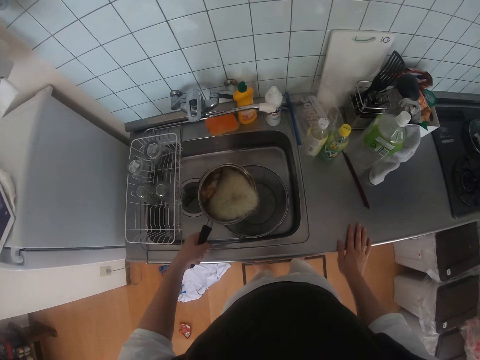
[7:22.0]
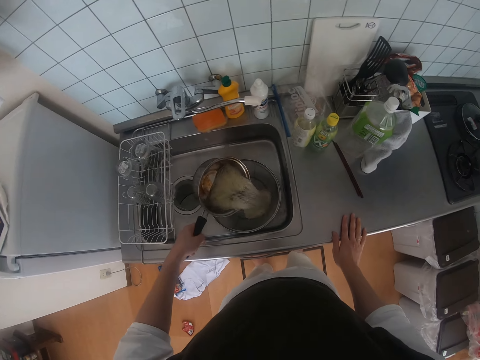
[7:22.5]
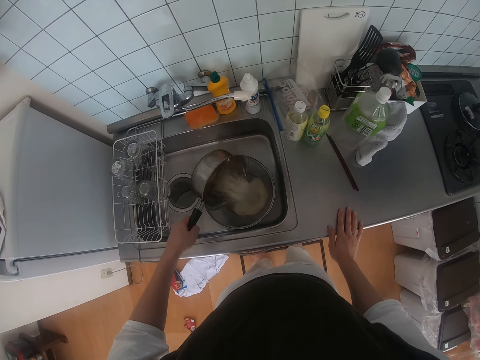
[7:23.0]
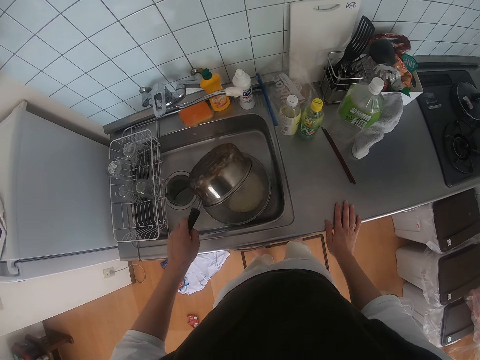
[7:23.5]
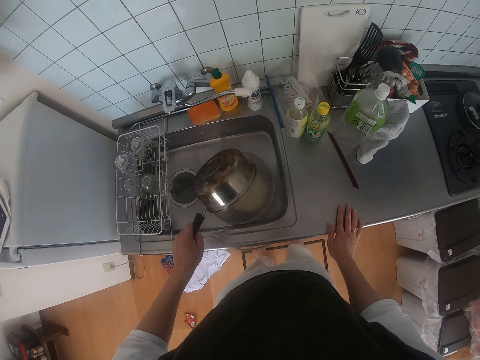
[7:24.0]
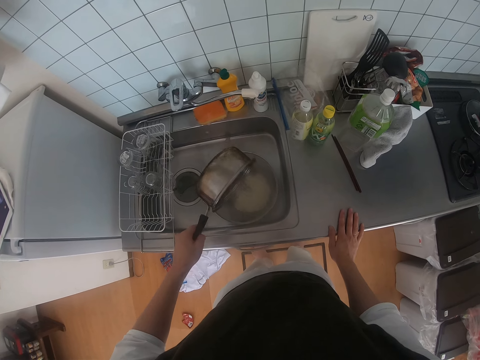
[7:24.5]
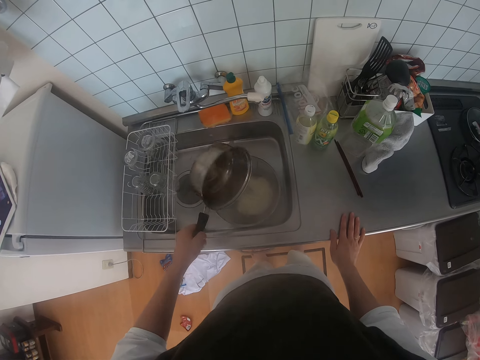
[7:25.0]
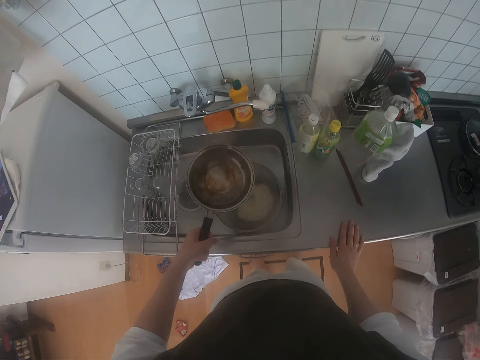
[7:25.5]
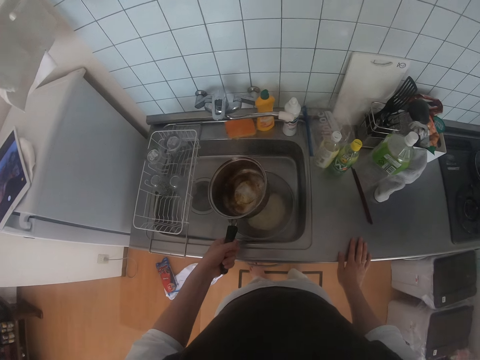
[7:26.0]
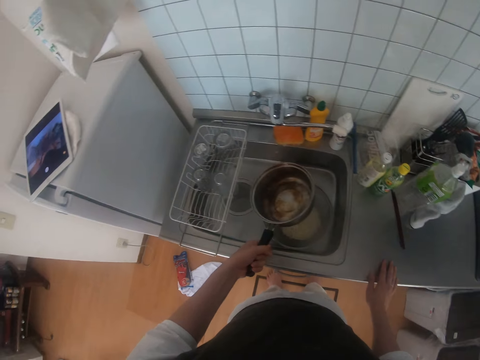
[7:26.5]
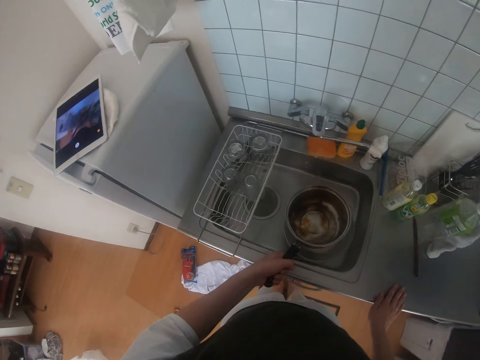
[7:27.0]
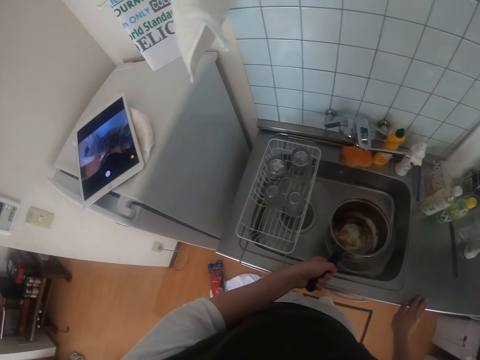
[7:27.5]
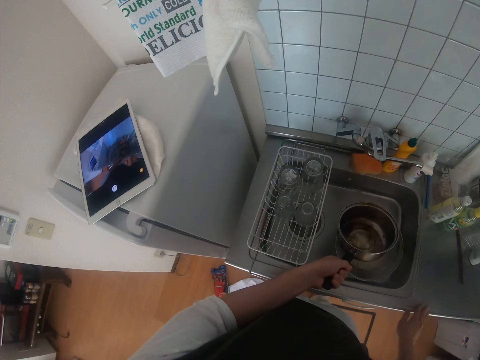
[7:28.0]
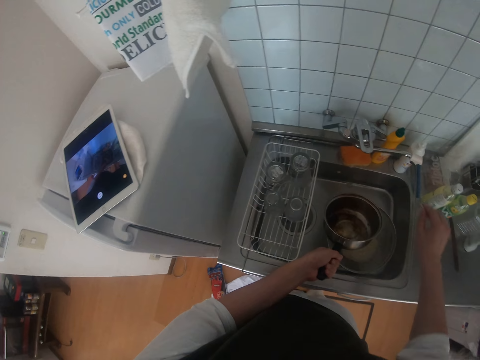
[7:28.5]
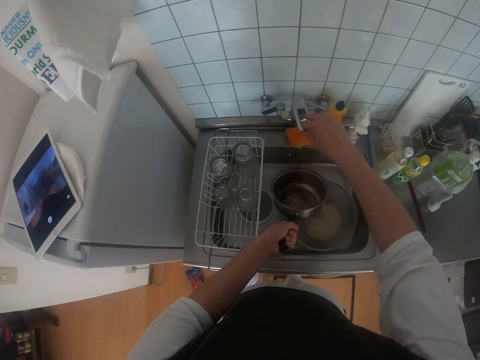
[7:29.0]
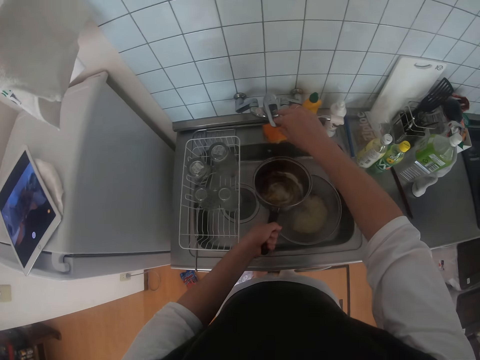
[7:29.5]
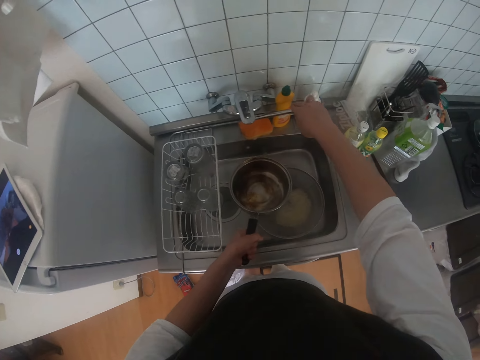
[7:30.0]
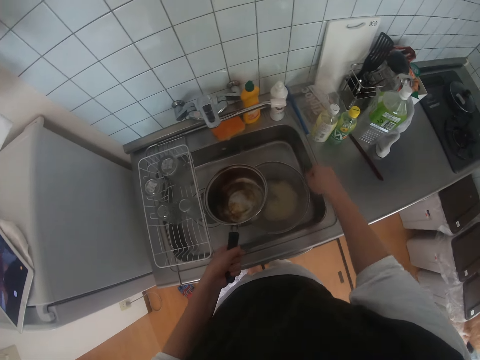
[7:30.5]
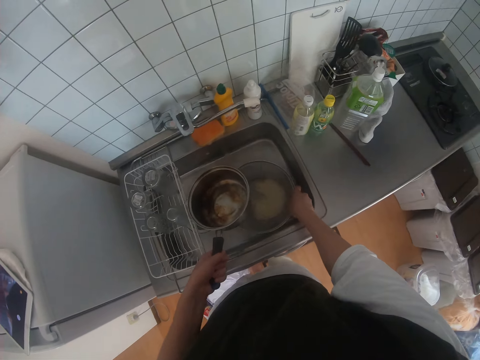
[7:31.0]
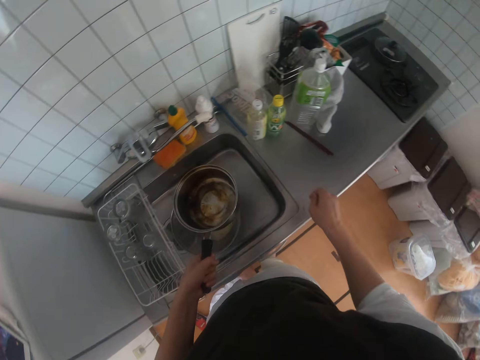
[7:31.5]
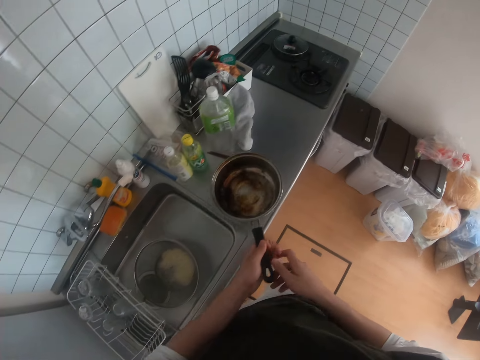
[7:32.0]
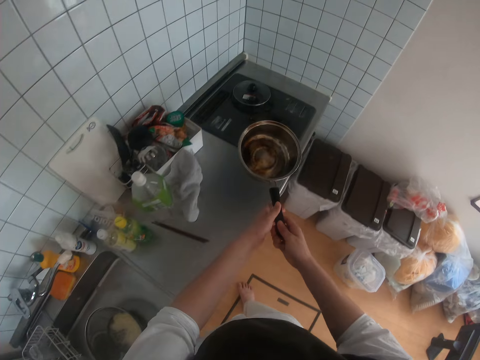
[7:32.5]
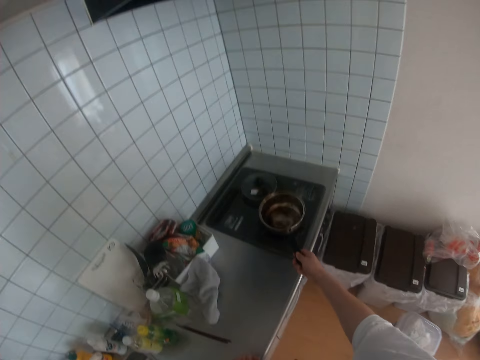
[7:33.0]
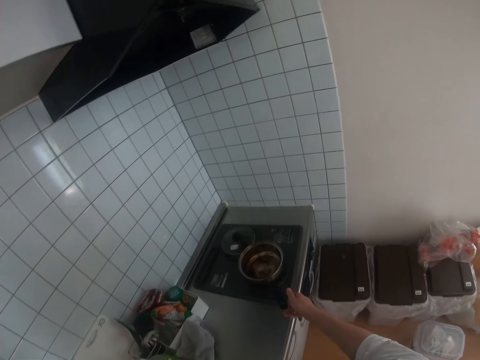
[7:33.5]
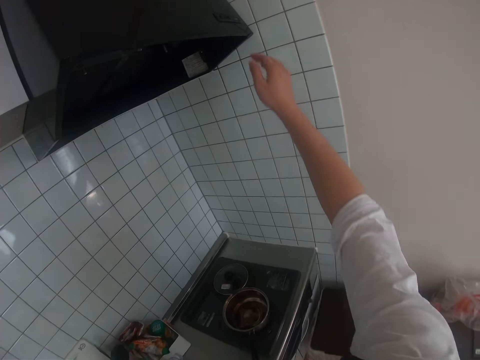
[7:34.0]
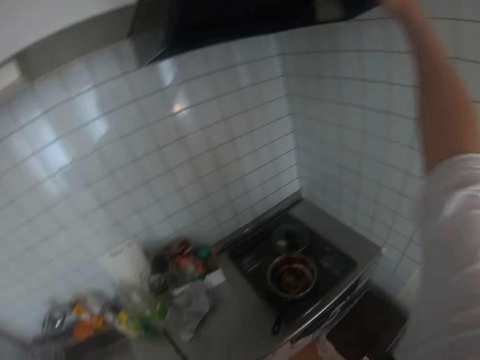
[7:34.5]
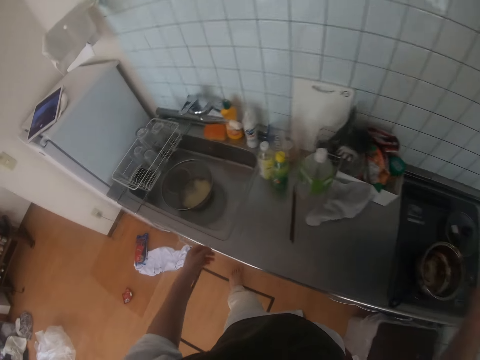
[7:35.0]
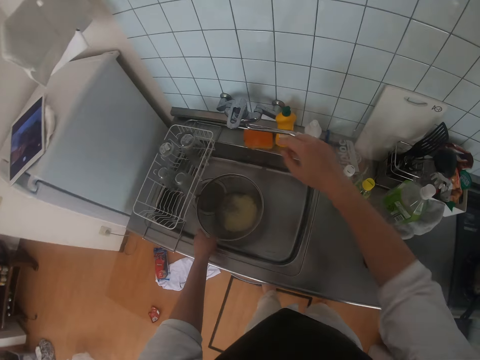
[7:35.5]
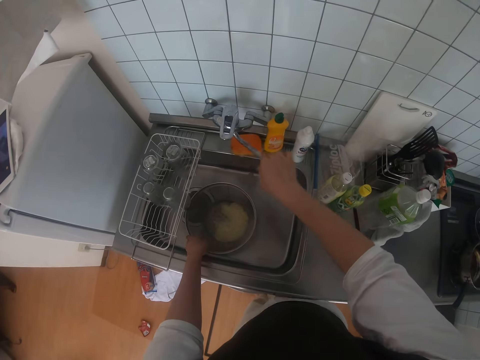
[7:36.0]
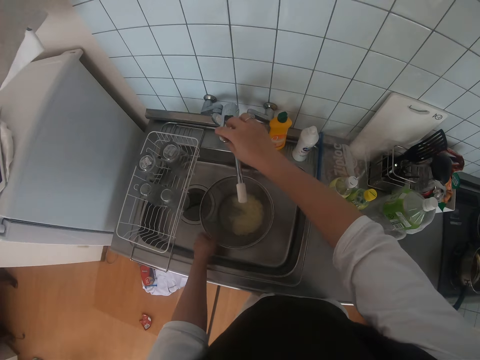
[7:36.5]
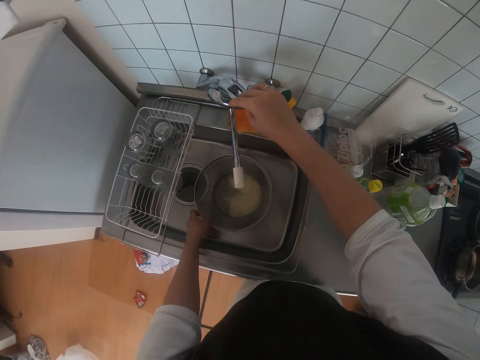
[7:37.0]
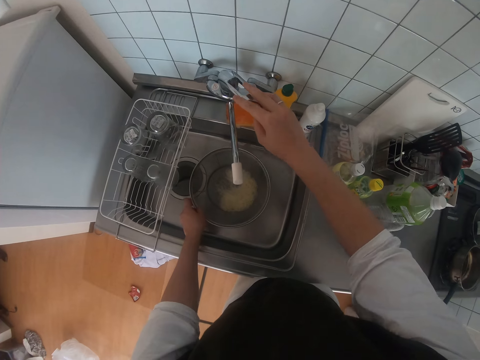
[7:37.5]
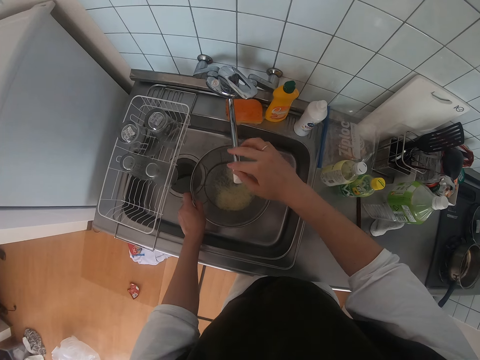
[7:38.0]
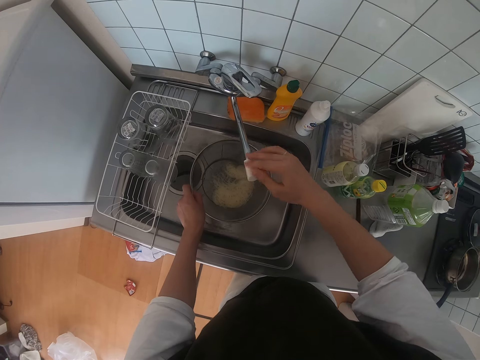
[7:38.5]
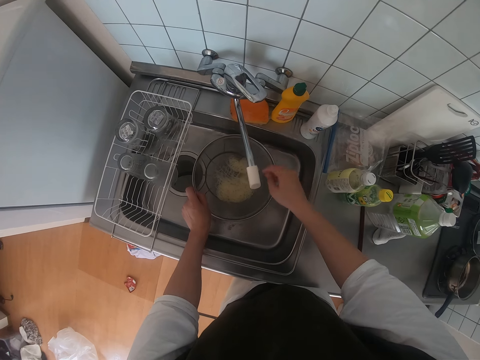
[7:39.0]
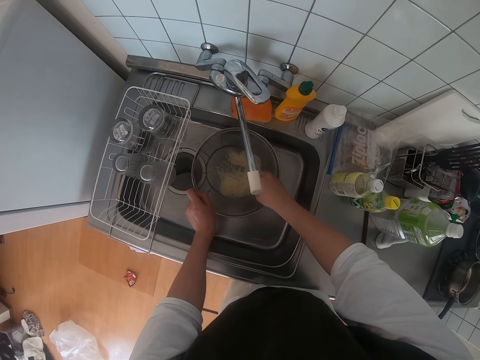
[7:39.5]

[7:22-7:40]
The camera wearer places his right hand on the sink table. He pours the spaghetti from the pot into the sifter or stainless steel strainer. He shakes the pot. He turns the pot. He touches the tap handle with his left hand. He touches the tap spout. He moves the sifter in the sink. He drops the pot on the gas stove. He raises his right hand. He turns on the hood range. He touches the kitchen fan vent. He turns to the sink. He moves the tap spout to the left. He moves the stainless steel strainer on the sink. He opens the tap. He touches the mouth of the tap. He adjusts the tap spout.

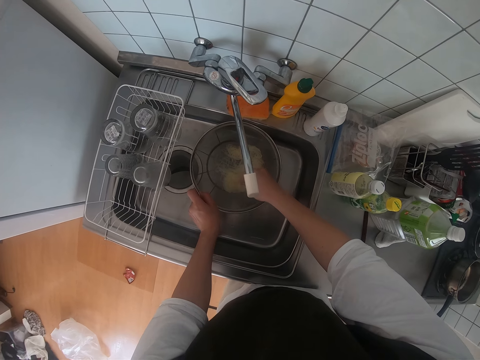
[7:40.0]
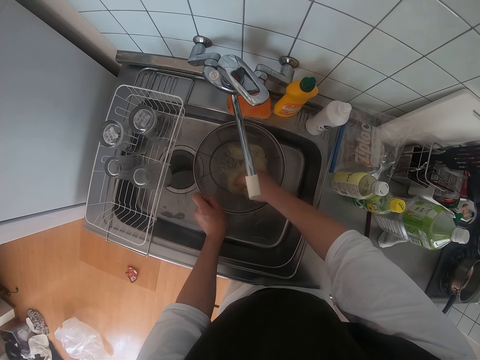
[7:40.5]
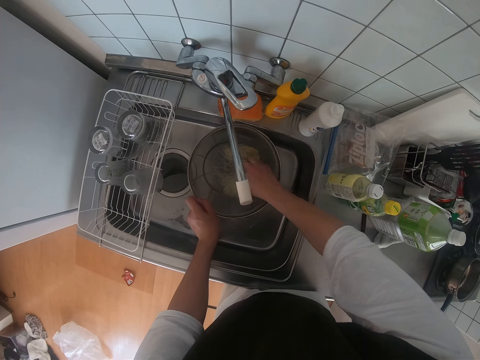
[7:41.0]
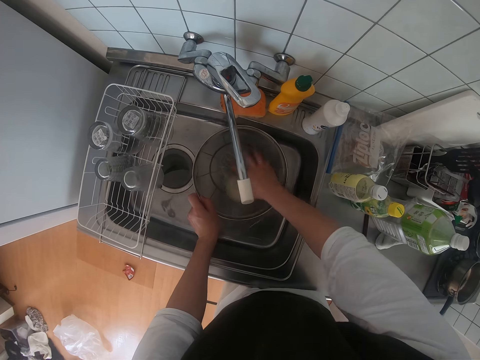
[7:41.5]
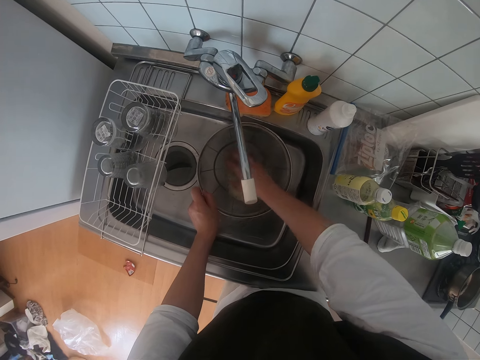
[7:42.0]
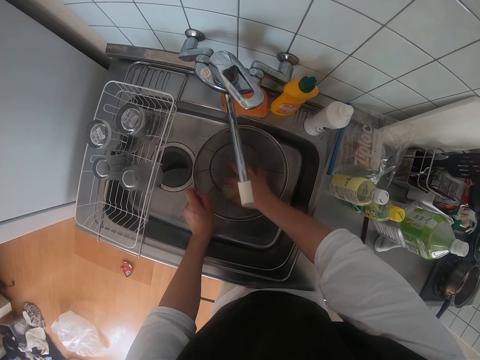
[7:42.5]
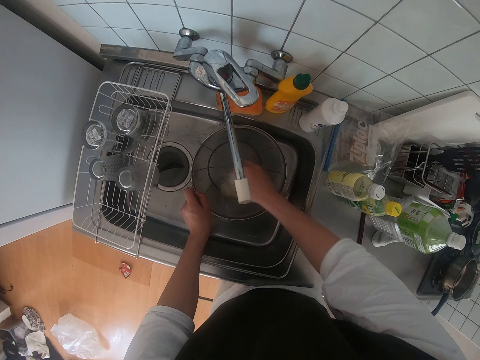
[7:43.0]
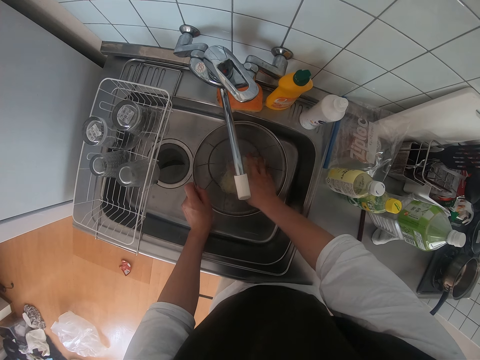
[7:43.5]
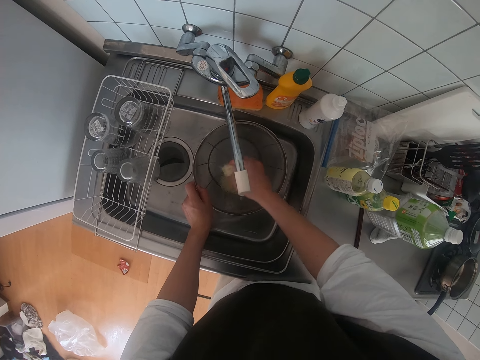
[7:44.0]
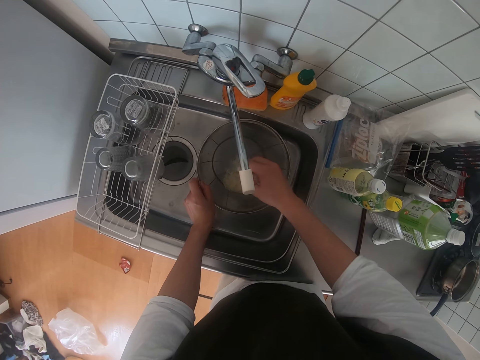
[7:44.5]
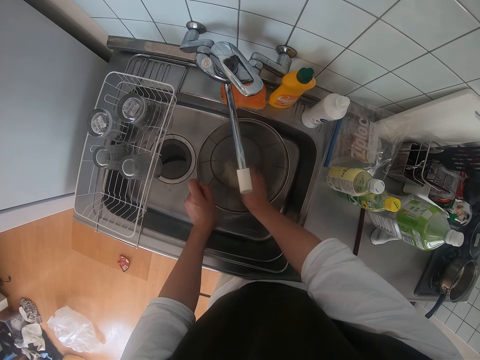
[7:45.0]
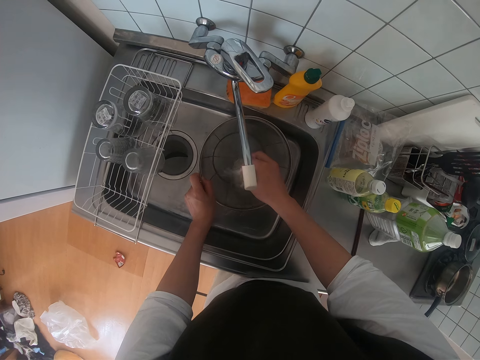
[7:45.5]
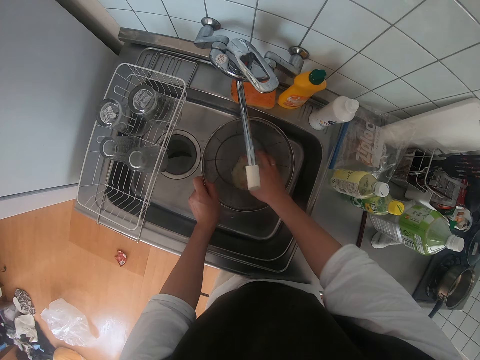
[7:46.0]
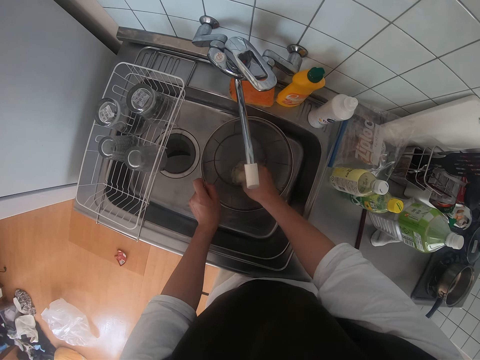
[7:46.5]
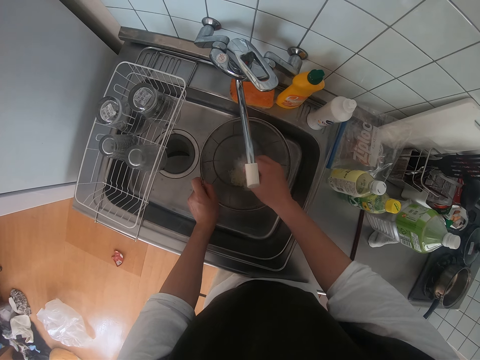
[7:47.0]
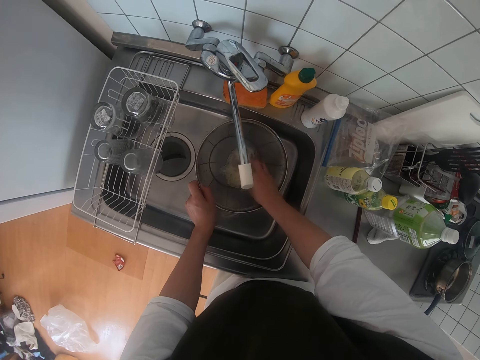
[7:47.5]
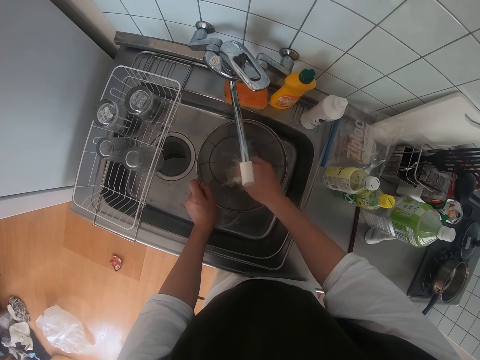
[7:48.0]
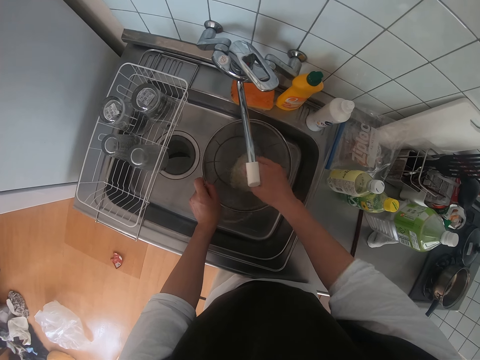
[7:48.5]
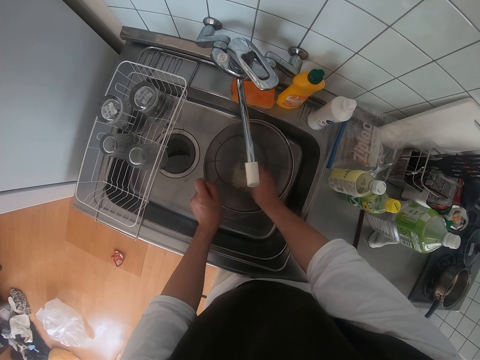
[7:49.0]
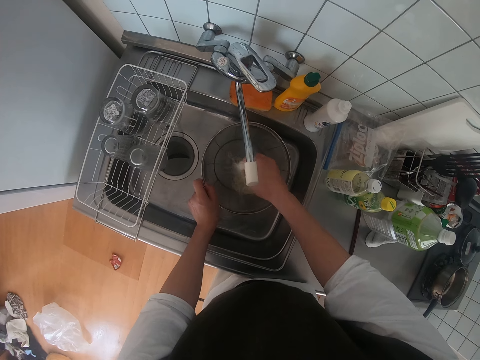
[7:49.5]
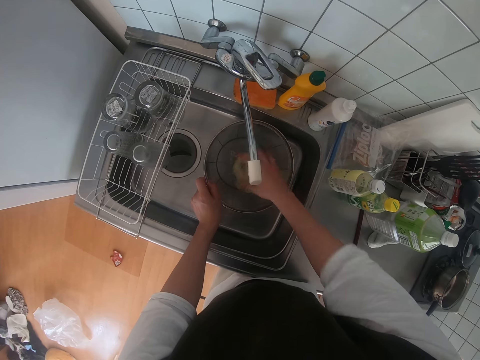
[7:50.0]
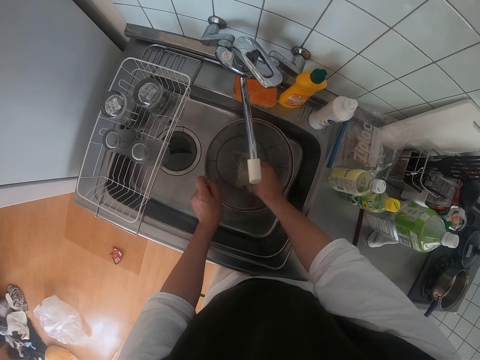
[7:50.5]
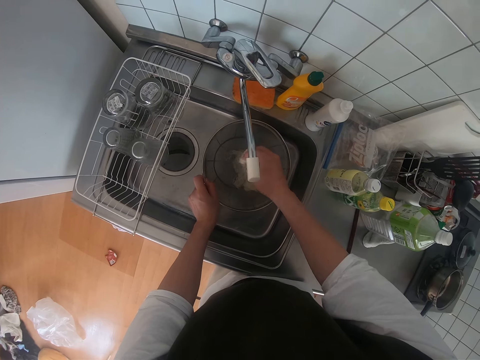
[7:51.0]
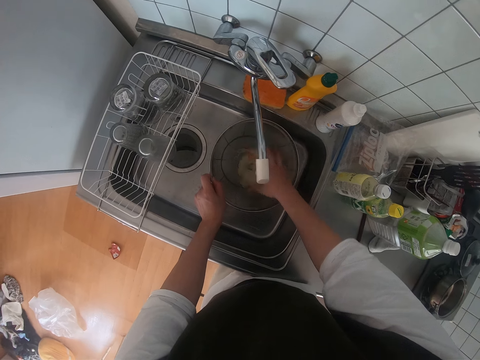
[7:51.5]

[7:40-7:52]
The camera wearer rinses the spaghetti in the sifter.
